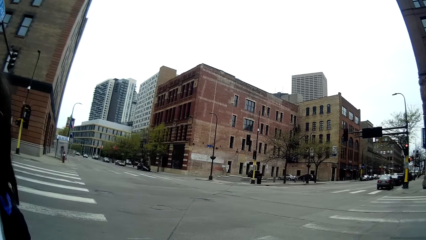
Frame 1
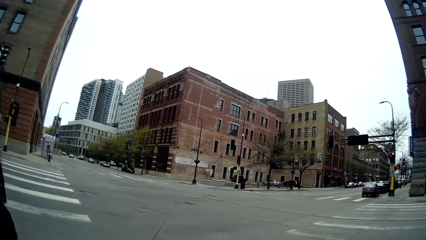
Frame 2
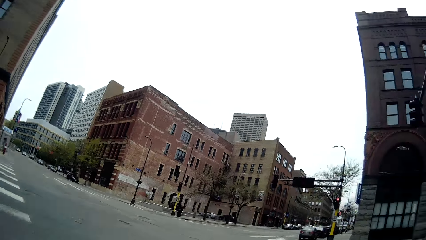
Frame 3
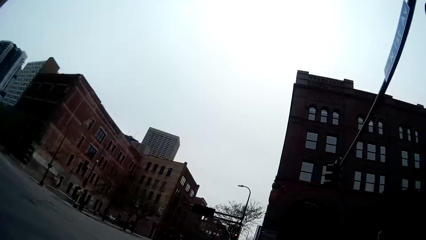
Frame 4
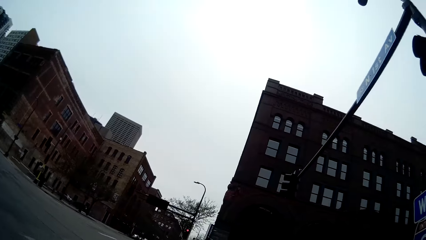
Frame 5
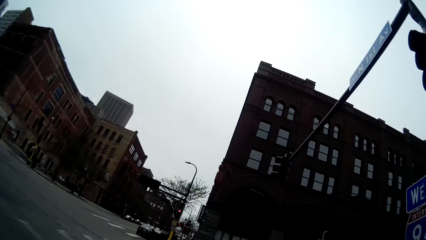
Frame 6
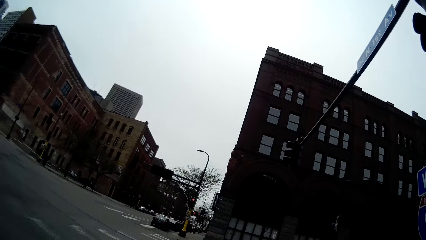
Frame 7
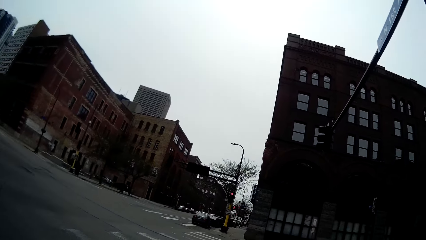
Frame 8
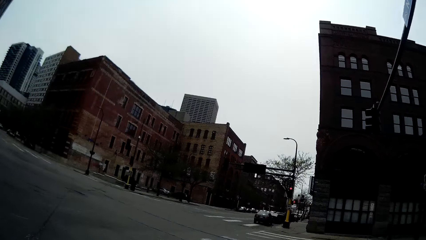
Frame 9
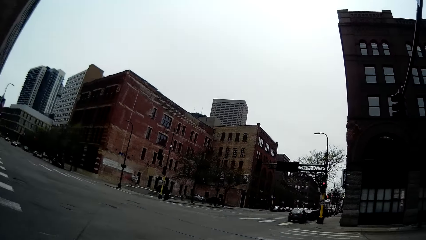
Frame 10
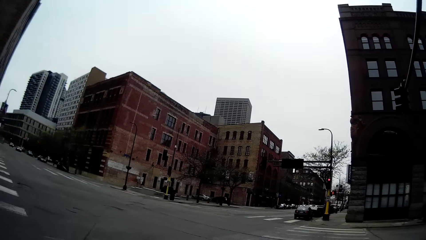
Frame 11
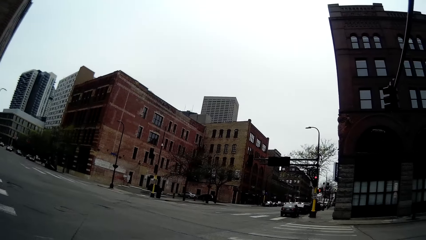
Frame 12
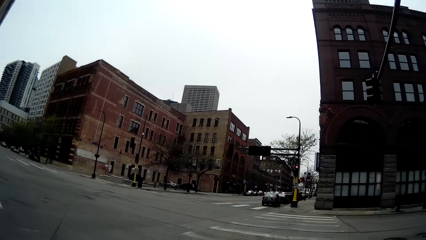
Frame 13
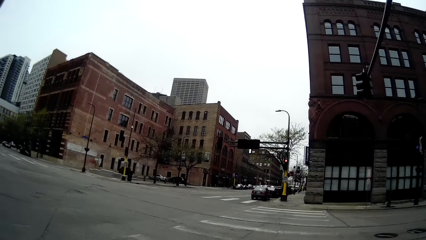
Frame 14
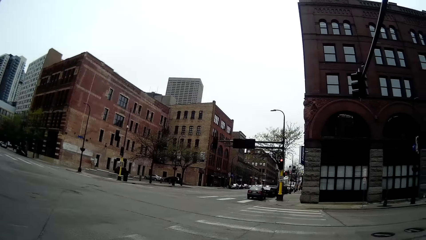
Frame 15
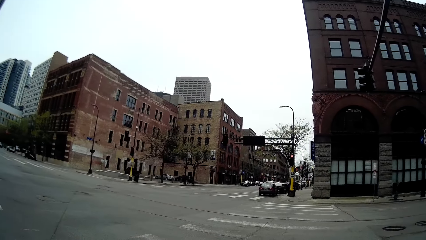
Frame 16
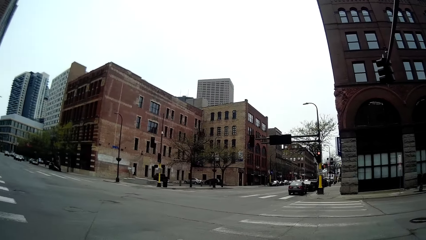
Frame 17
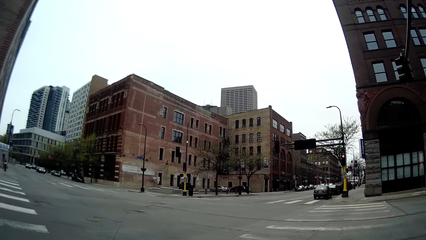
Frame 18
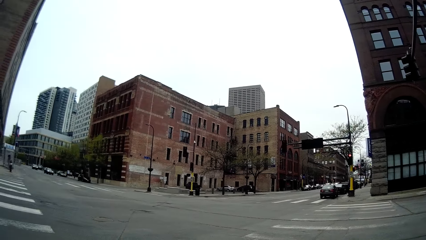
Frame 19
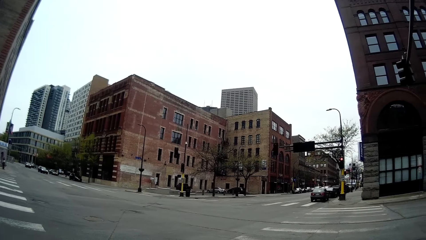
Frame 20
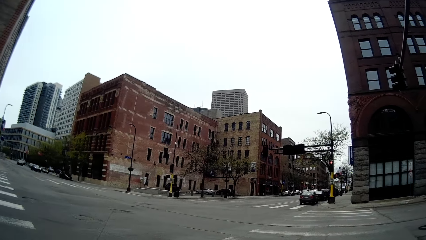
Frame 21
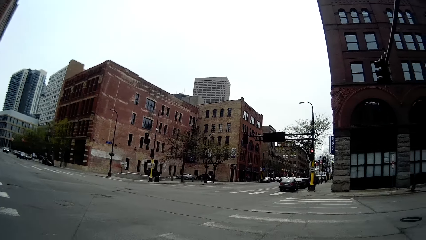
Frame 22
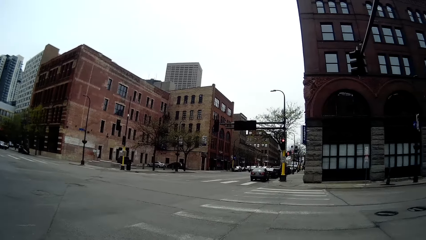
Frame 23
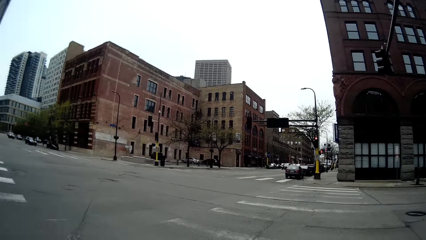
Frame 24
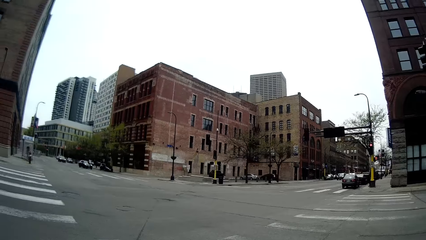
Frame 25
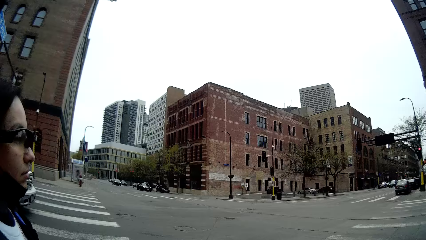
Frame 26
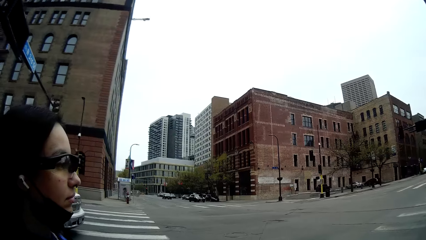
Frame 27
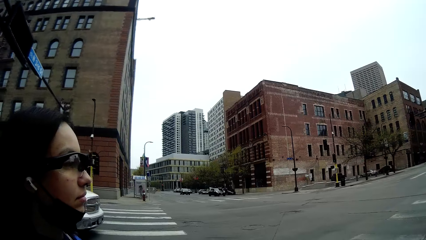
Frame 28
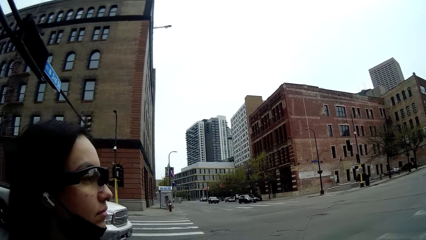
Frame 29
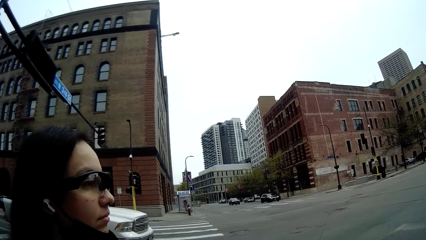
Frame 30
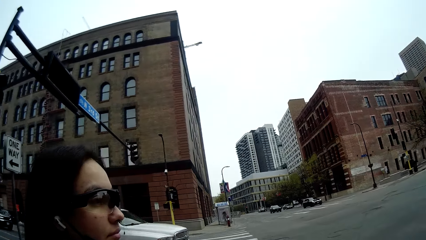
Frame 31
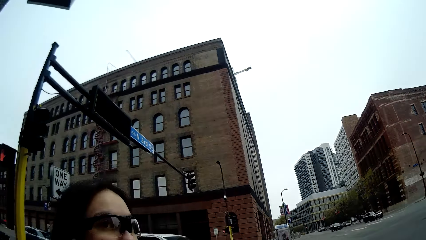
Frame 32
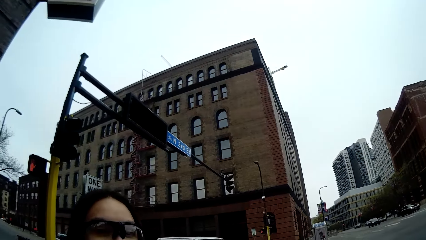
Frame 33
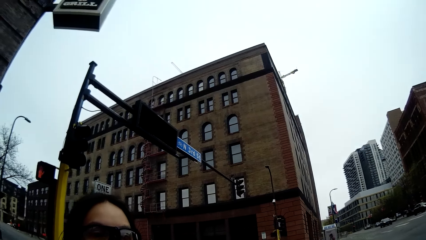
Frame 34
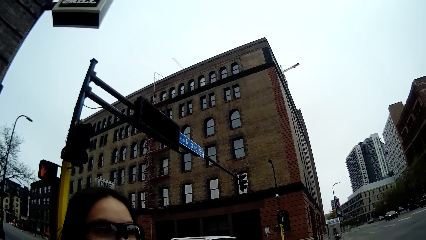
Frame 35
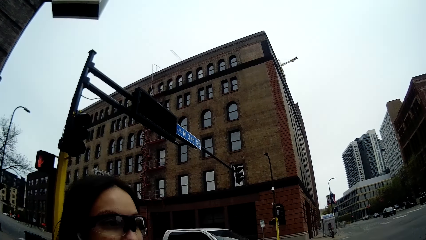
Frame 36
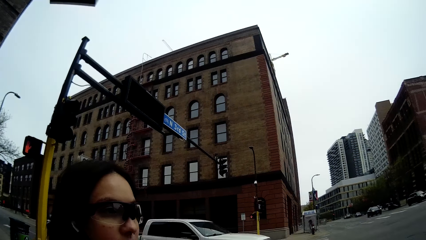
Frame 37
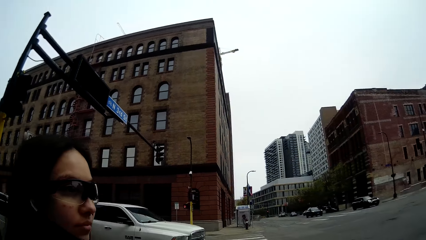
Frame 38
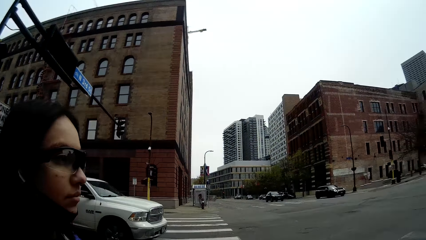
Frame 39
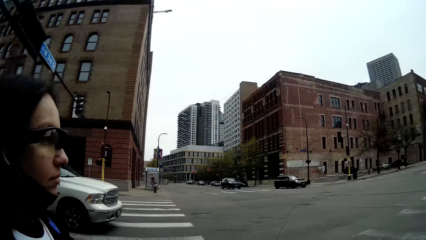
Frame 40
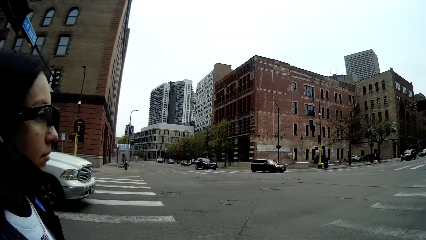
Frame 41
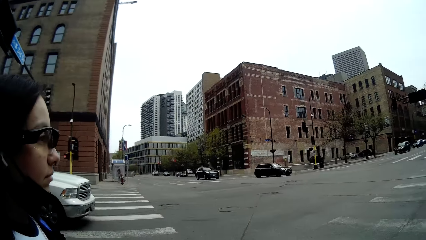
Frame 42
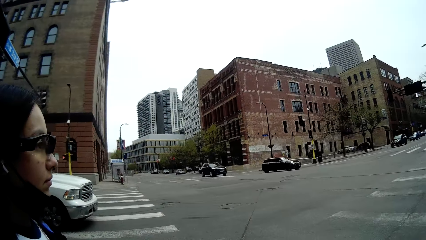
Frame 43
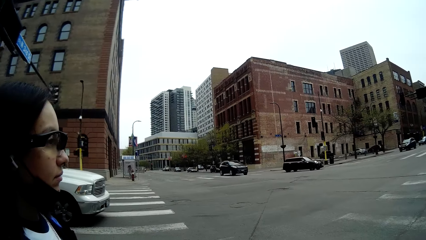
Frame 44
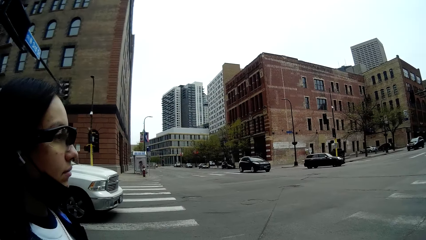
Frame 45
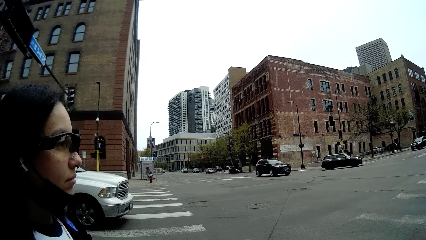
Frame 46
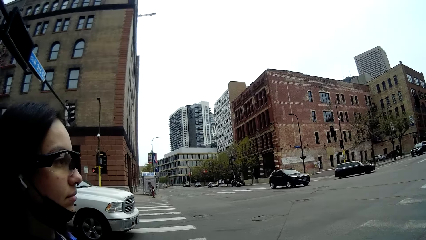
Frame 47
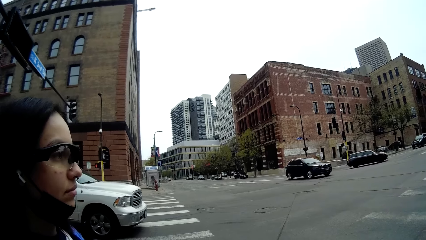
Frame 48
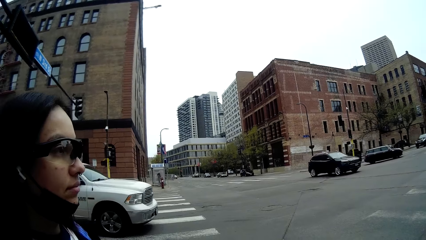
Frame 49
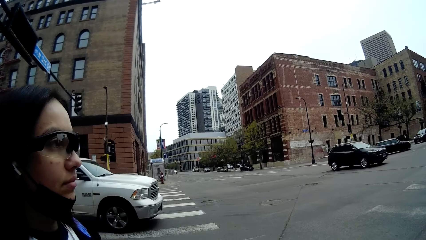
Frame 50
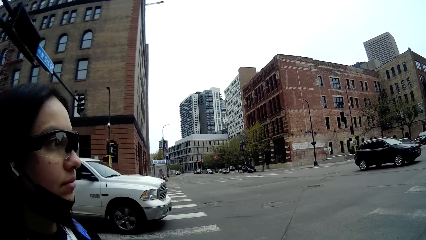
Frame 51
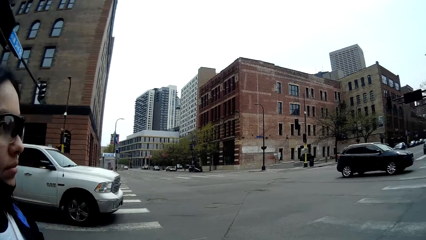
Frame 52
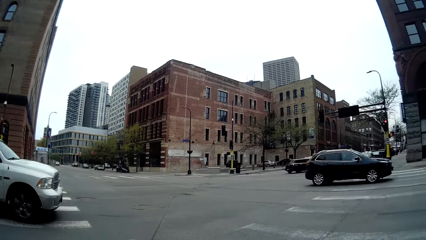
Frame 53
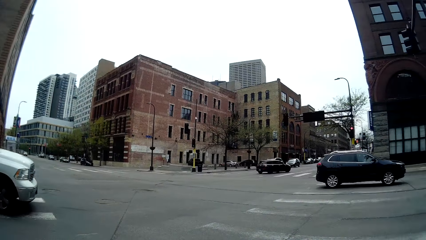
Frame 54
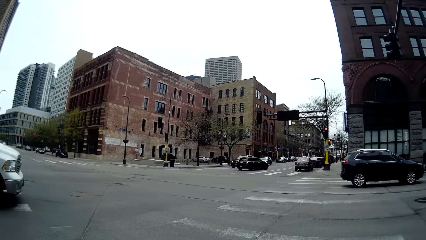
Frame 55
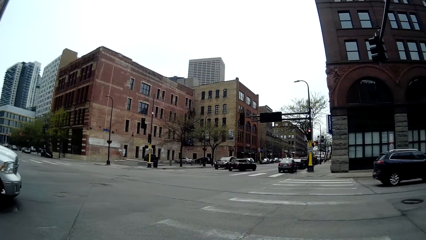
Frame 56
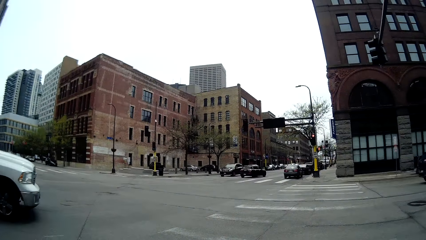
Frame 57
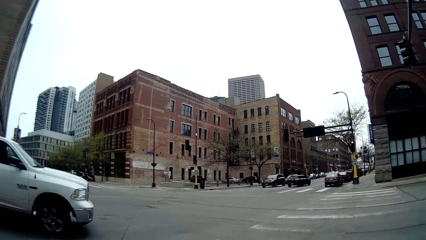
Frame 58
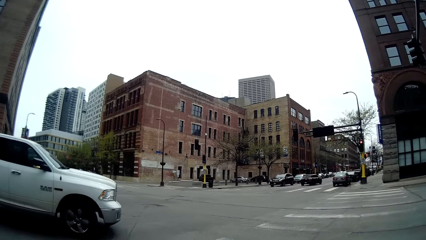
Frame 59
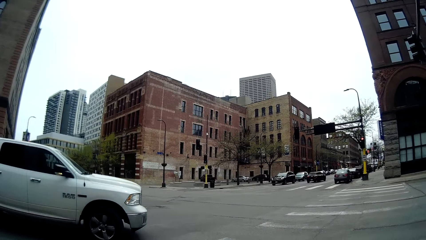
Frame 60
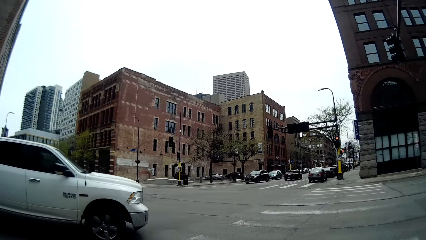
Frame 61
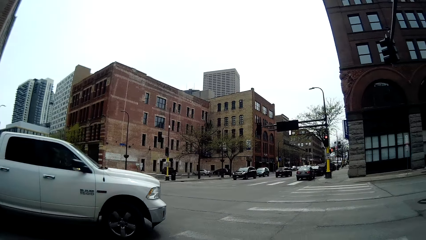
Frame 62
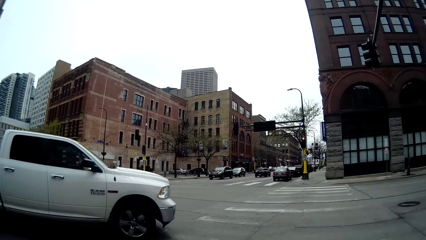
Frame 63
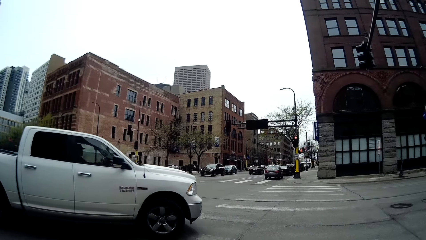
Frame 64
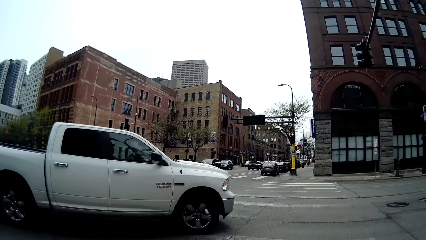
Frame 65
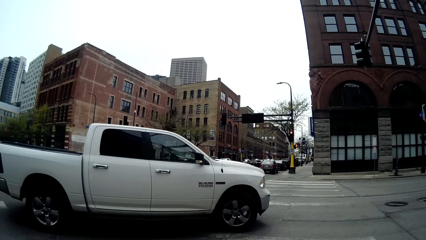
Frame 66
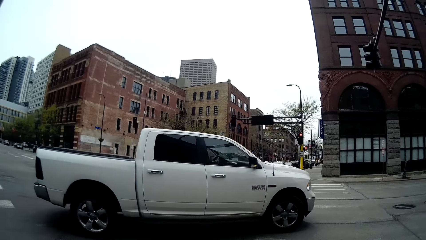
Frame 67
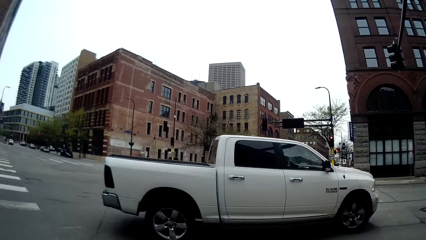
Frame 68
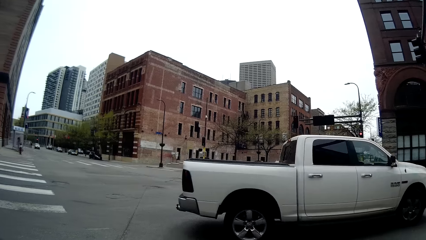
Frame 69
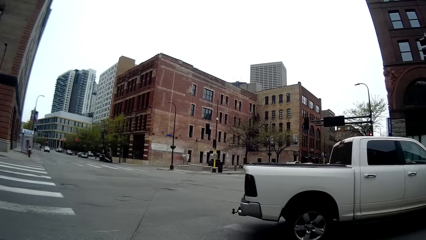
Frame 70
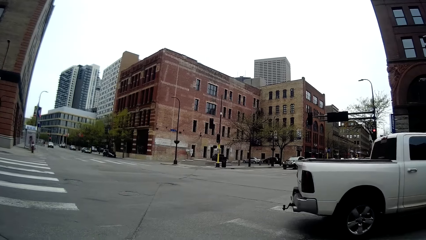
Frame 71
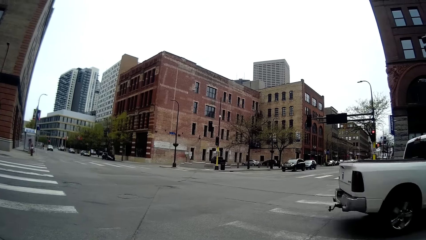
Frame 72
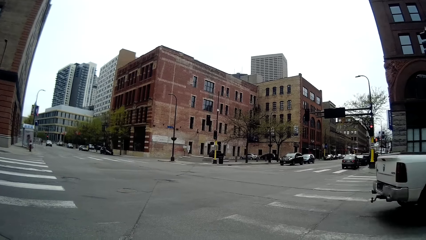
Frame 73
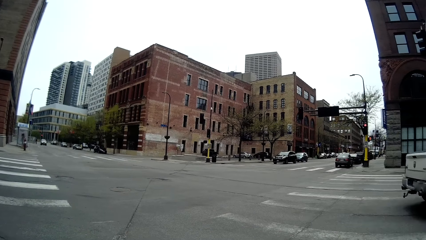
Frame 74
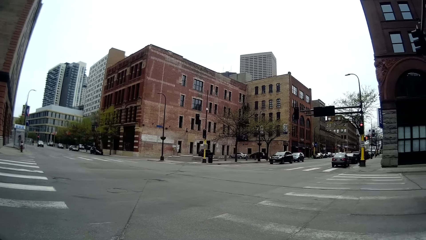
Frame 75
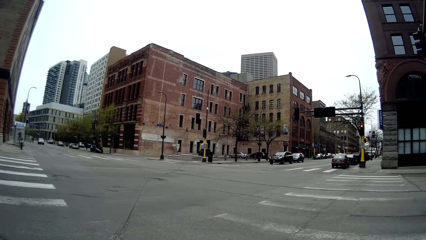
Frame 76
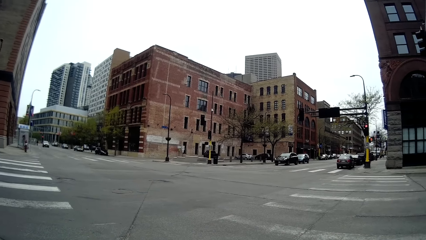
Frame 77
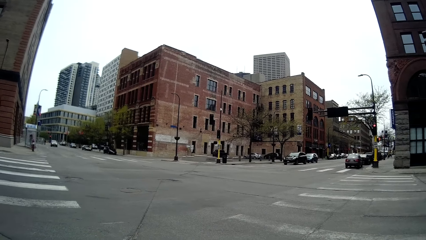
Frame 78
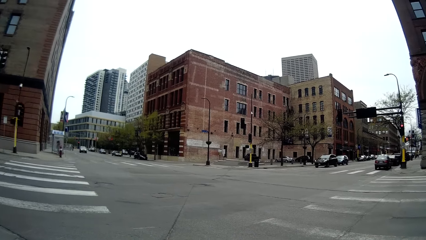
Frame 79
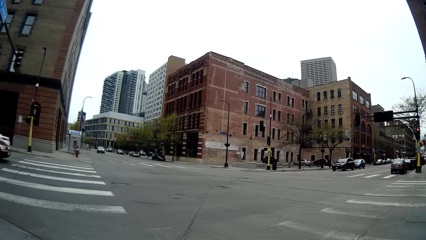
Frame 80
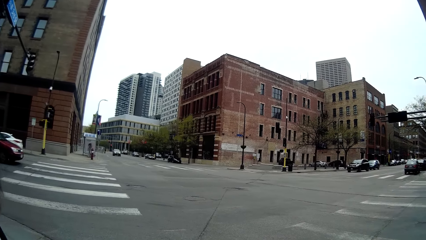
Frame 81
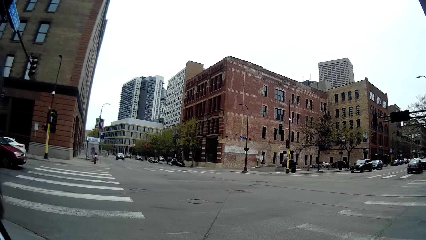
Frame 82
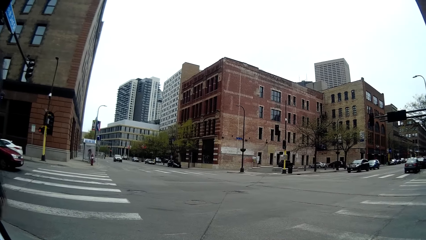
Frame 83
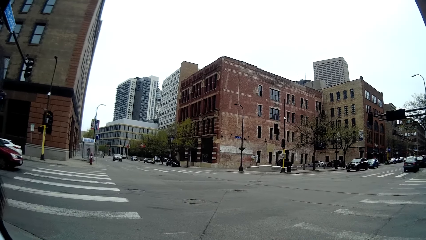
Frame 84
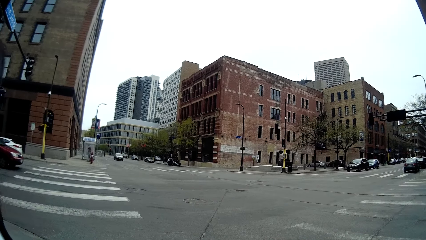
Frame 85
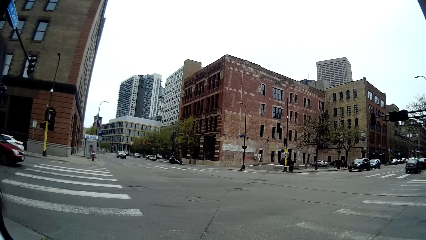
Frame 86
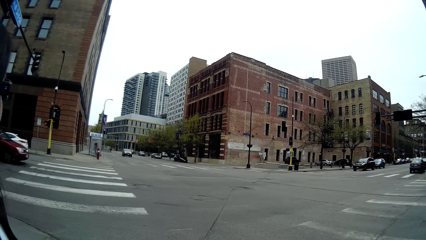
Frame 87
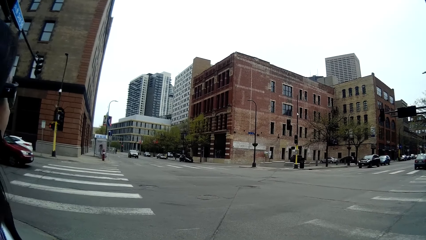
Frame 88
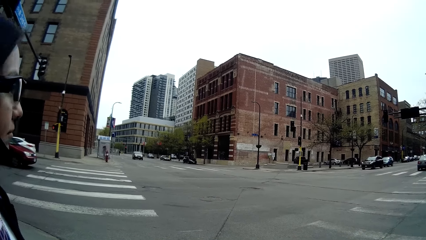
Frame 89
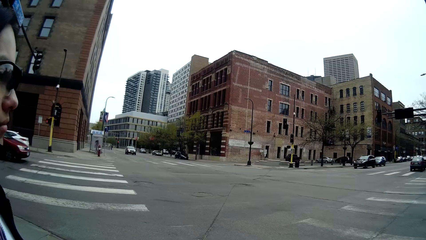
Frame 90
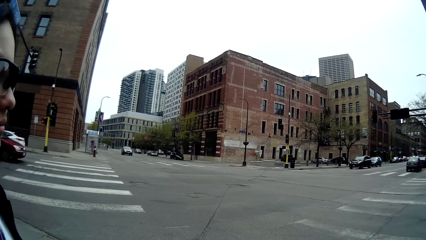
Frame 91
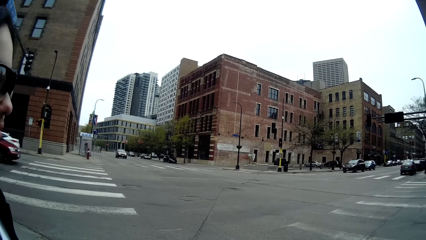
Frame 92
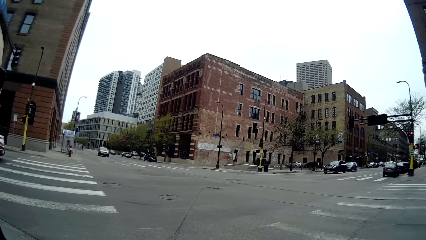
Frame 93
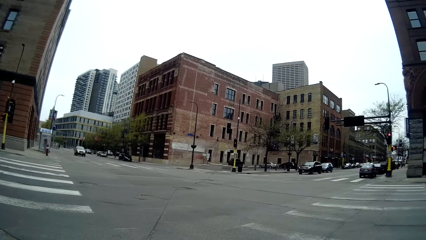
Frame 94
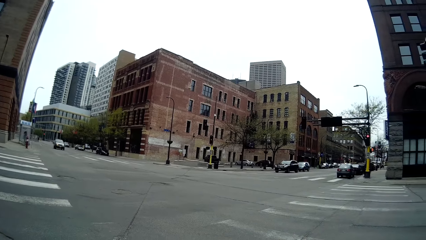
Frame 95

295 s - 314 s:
A lady speaks to the camera wearer. The camera wearer speaks to the lady. A black vehicle drives past them. The camera wearer looks across the street. A white vehicle drives past them.
